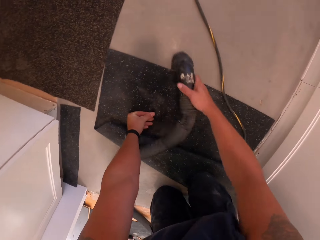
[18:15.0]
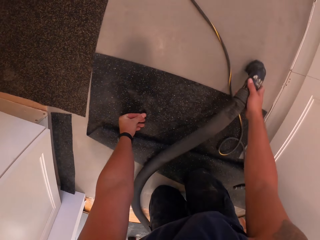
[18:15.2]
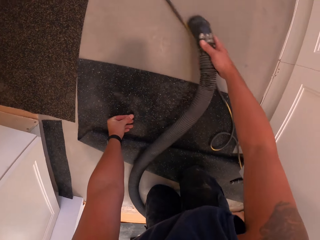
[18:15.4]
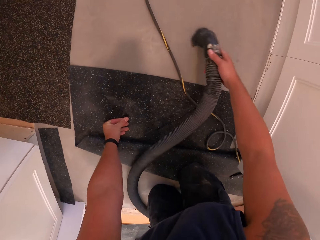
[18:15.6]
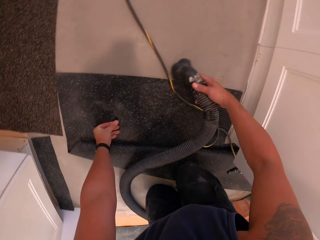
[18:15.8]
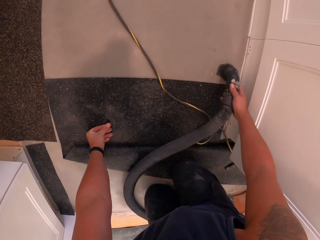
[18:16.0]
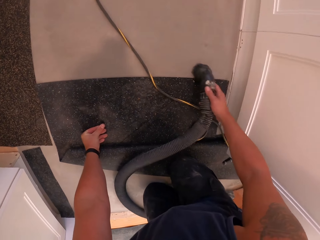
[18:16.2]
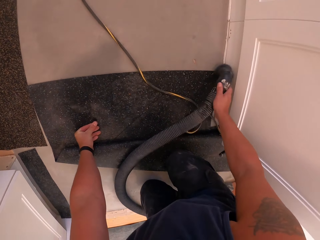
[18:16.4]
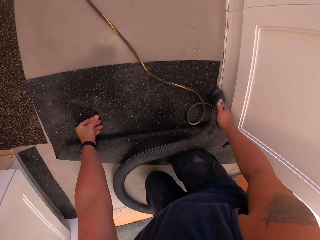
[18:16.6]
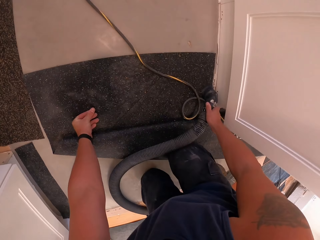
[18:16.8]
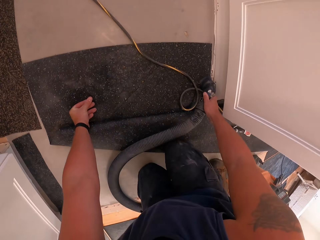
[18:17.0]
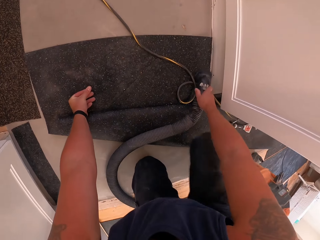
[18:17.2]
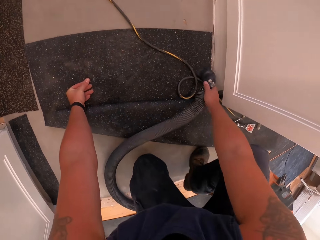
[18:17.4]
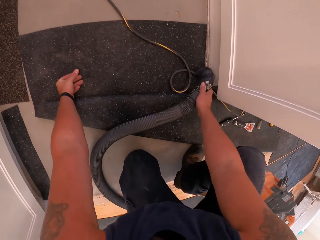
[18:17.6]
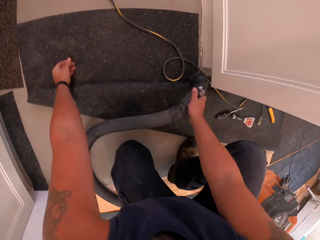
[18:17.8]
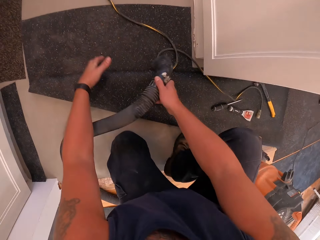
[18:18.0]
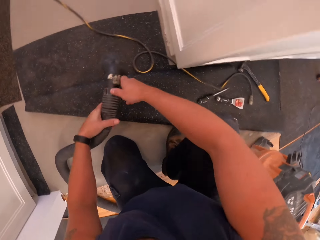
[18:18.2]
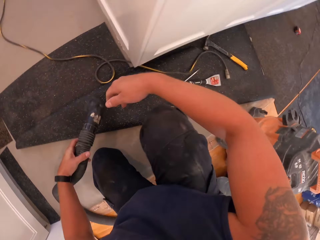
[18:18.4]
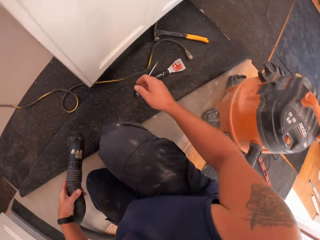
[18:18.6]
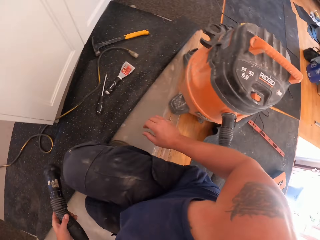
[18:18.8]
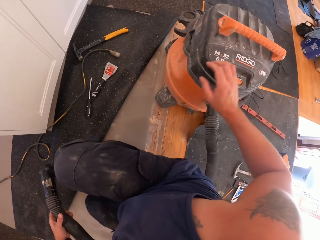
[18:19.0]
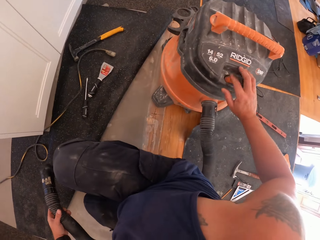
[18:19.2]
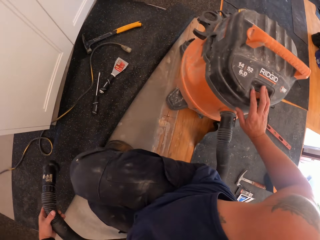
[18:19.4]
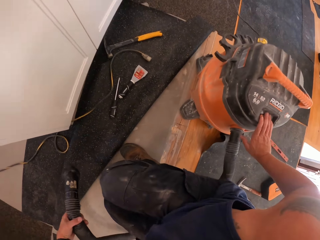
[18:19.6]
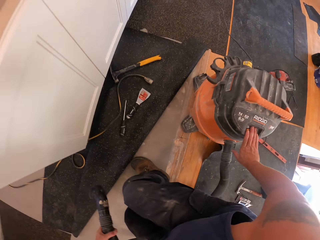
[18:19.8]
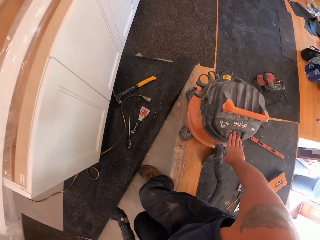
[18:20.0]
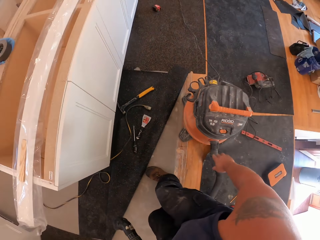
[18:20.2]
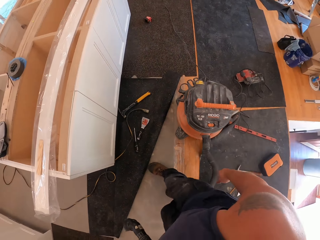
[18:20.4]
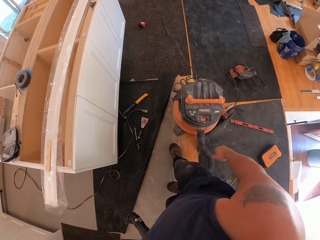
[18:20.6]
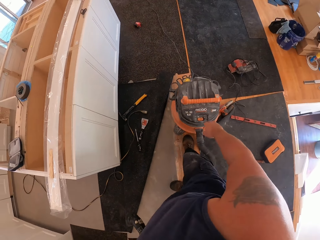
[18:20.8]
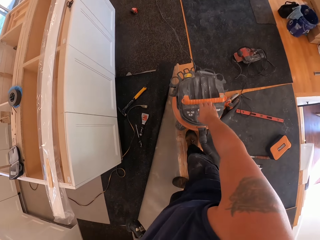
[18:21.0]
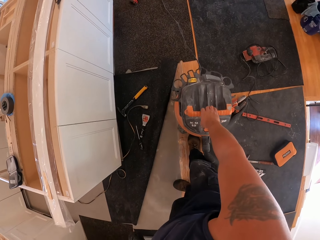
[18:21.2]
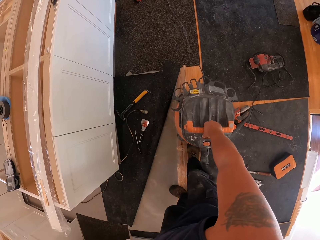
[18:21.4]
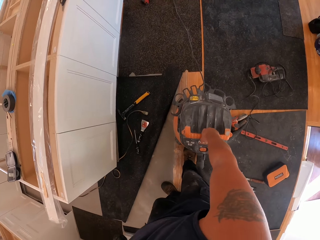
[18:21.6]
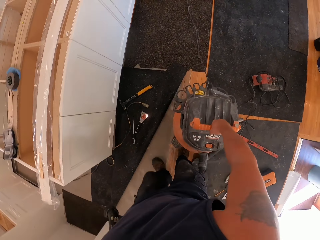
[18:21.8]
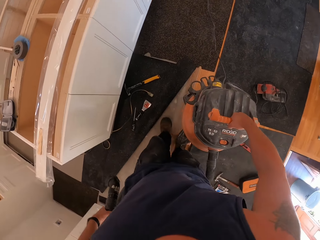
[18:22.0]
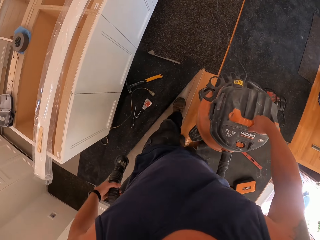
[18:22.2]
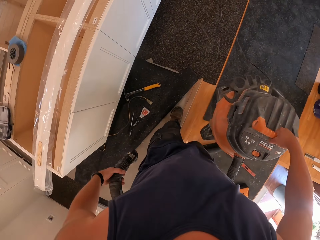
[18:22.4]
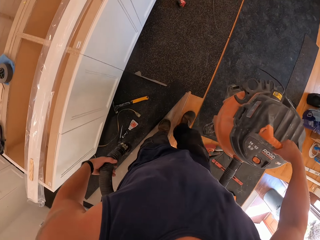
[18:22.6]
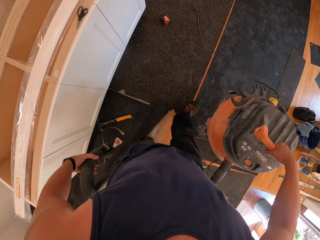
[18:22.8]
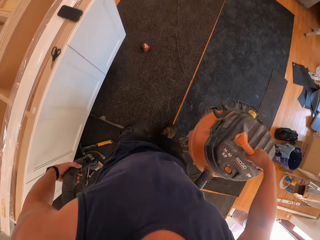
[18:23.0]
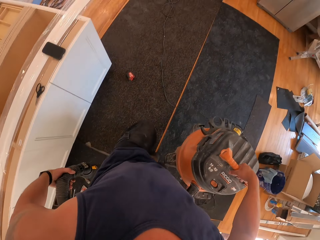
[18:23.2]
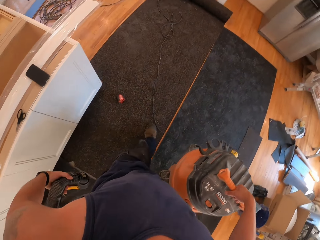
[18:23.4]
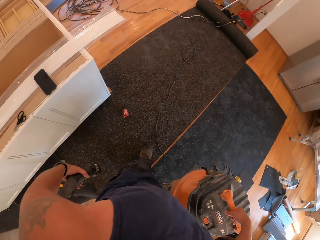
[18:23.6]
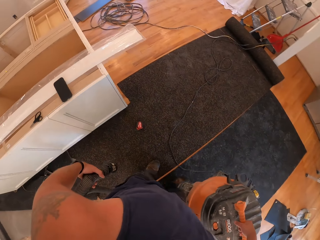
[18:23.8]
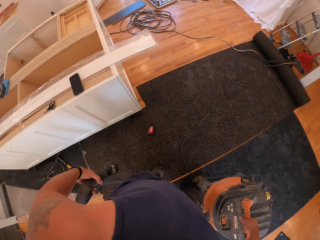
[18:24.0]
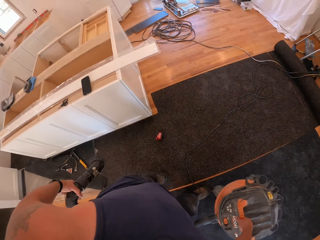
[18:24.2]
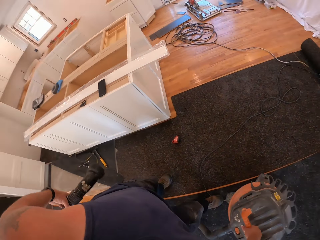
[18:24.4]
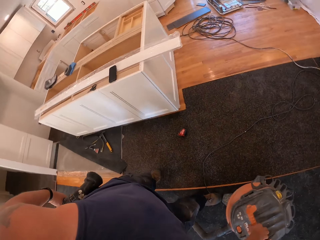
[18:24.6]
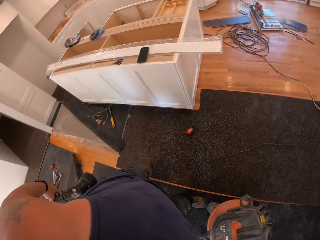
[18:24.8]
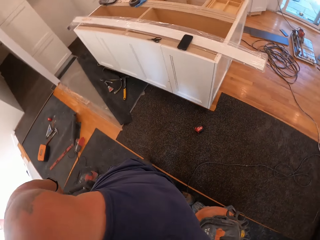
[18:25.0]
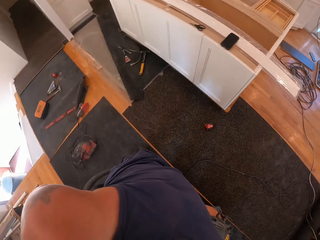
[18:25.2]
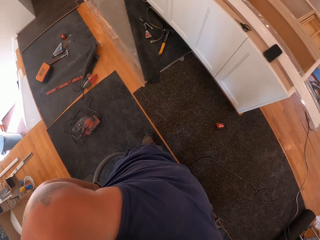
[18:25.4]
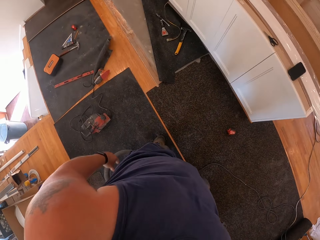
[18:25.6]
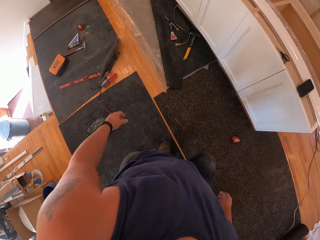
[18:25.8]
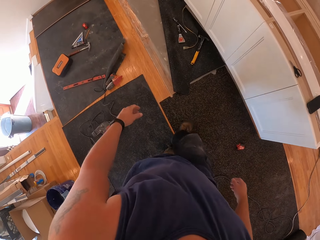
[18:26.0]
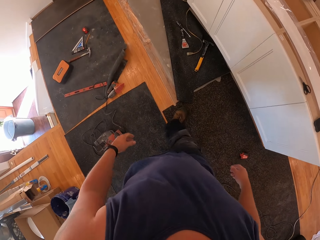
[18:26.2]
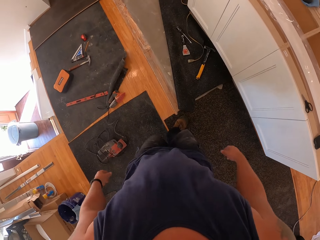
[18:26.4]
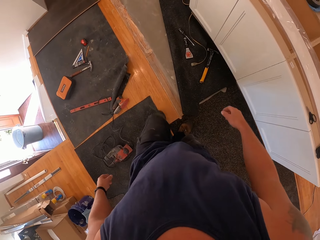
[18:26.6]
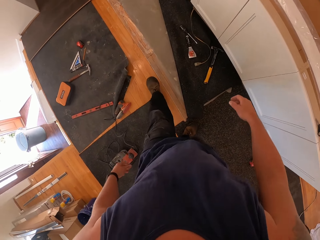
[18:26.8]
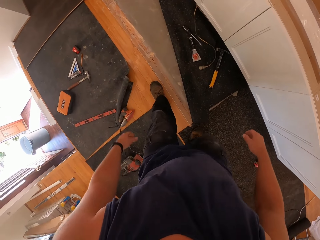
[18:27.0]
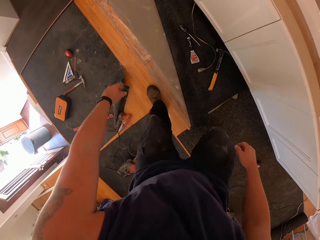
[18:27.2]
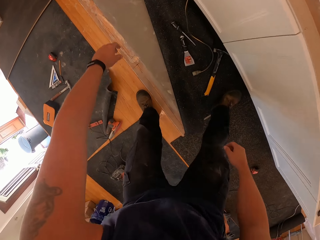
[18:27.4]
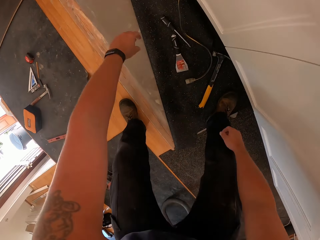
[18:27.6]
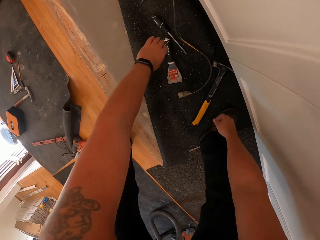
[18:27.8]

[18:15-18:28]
The camera wearer passes the vacuum cleaner nozzle to the left hand. They switch off the vacuum cleaner with the right hand. They stand up from the floor board. They pick up the vacuum cleaner from the floor board with the right hand. They walk around the room. They drop the vacuum cleaner on the floor board. They walk around the room.

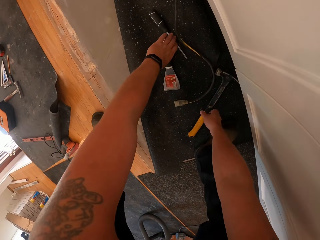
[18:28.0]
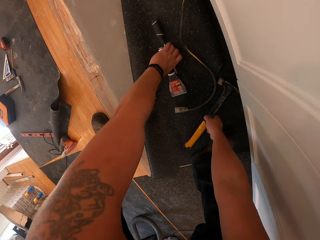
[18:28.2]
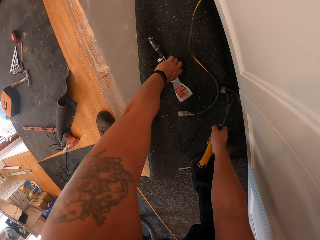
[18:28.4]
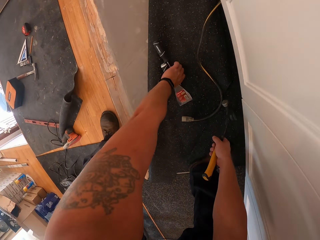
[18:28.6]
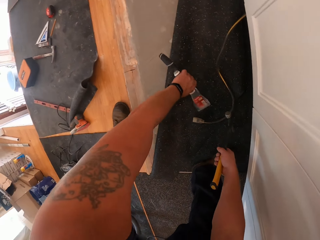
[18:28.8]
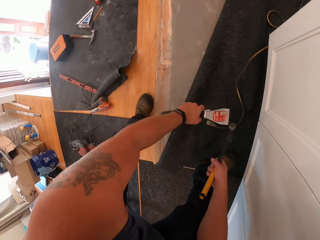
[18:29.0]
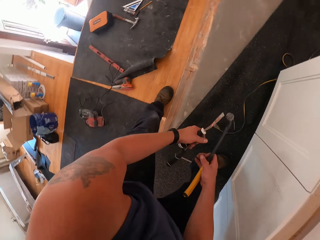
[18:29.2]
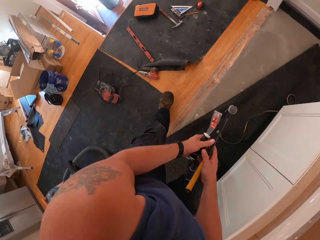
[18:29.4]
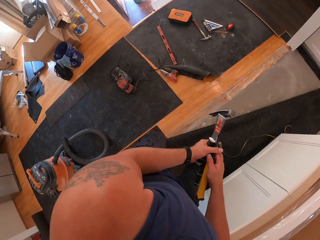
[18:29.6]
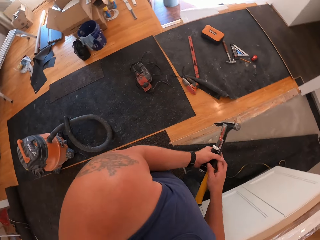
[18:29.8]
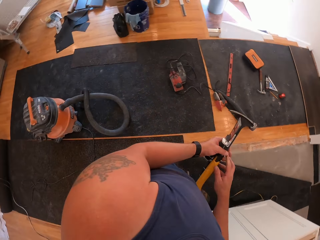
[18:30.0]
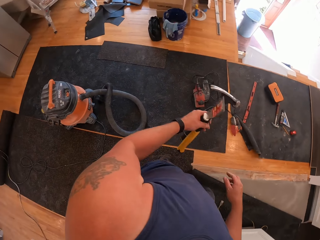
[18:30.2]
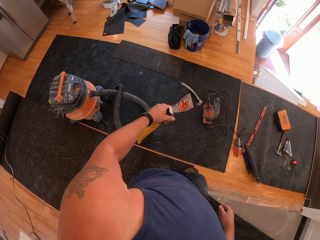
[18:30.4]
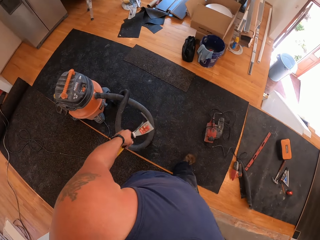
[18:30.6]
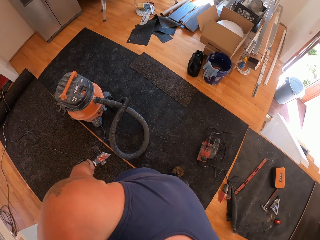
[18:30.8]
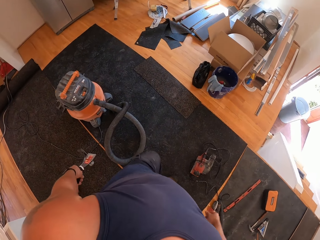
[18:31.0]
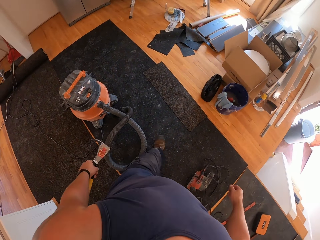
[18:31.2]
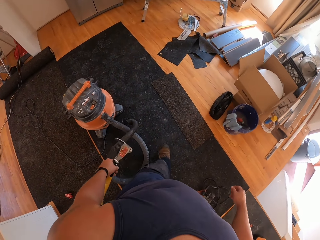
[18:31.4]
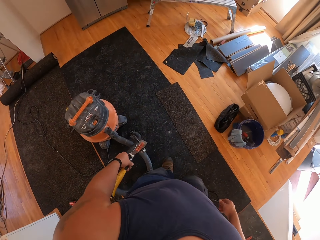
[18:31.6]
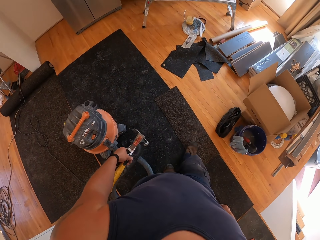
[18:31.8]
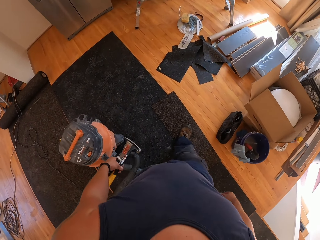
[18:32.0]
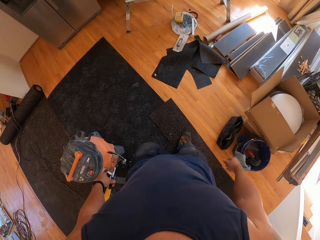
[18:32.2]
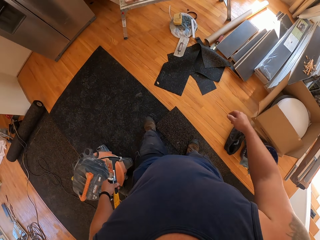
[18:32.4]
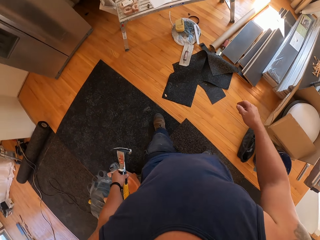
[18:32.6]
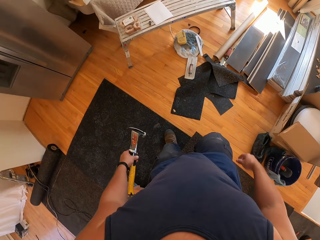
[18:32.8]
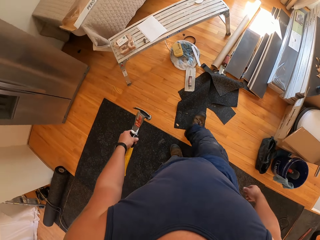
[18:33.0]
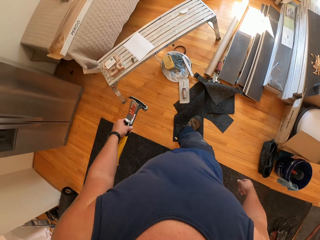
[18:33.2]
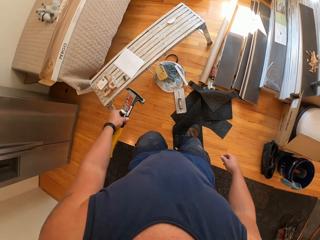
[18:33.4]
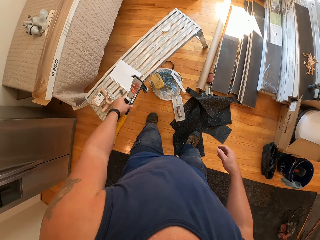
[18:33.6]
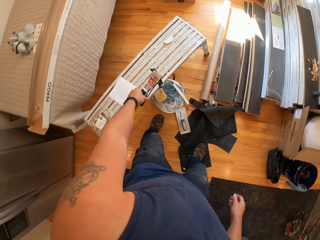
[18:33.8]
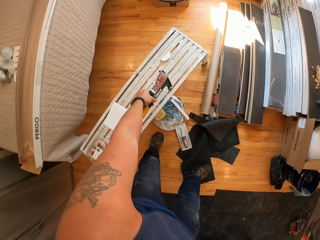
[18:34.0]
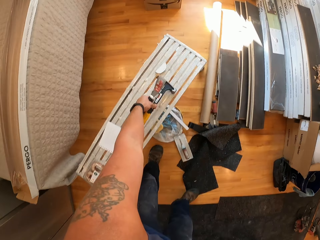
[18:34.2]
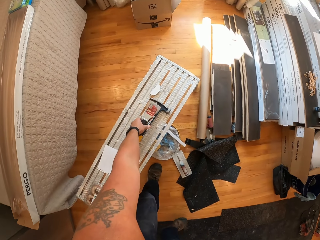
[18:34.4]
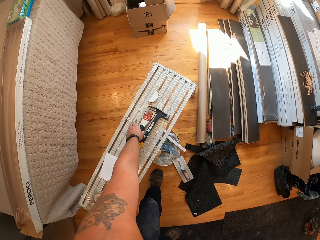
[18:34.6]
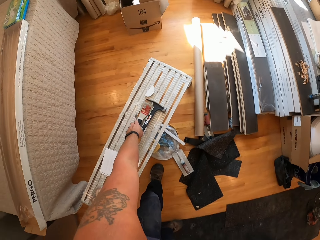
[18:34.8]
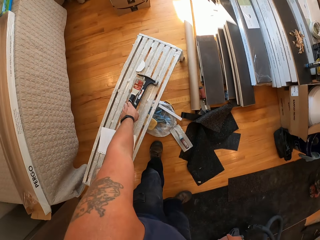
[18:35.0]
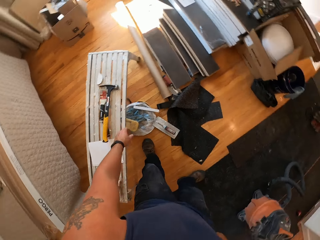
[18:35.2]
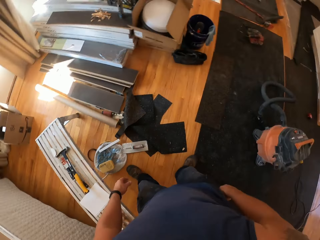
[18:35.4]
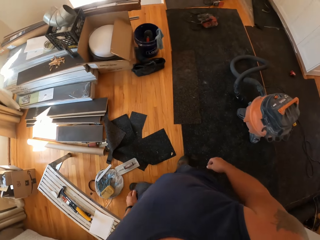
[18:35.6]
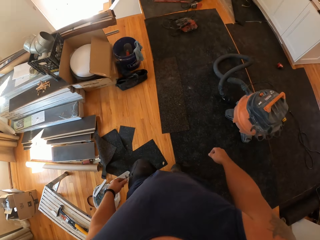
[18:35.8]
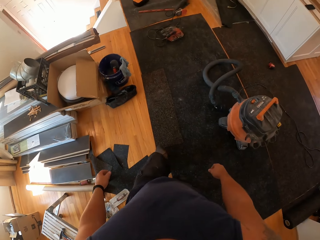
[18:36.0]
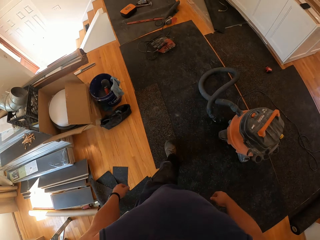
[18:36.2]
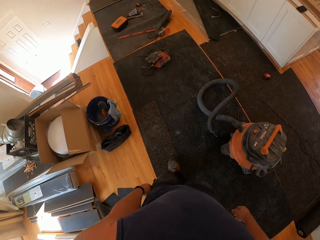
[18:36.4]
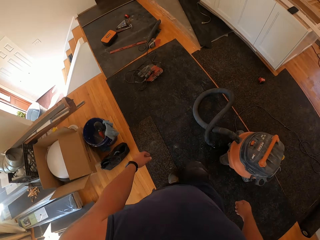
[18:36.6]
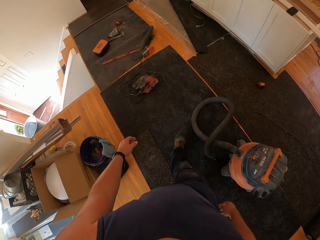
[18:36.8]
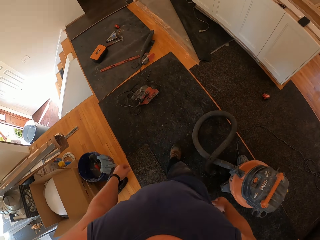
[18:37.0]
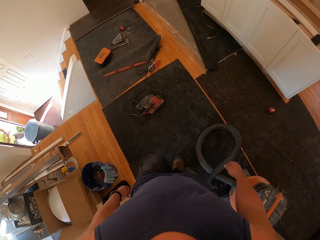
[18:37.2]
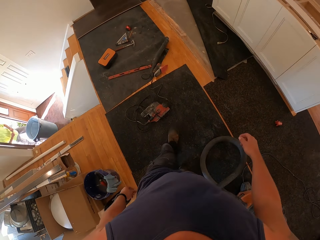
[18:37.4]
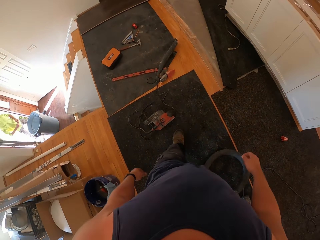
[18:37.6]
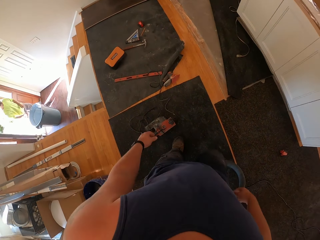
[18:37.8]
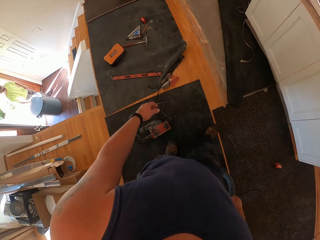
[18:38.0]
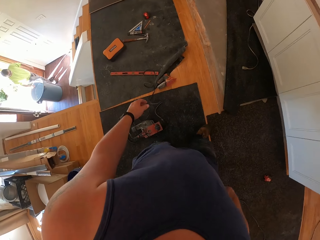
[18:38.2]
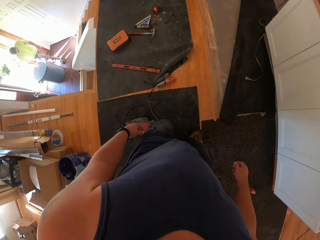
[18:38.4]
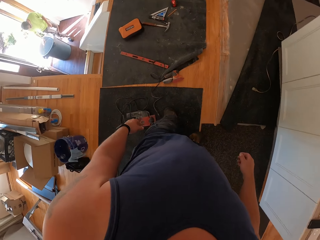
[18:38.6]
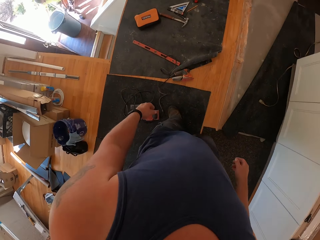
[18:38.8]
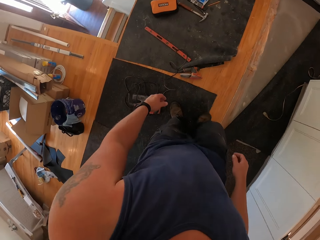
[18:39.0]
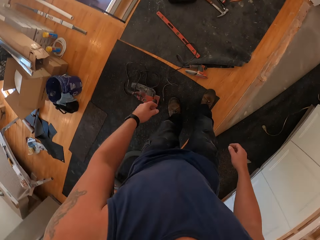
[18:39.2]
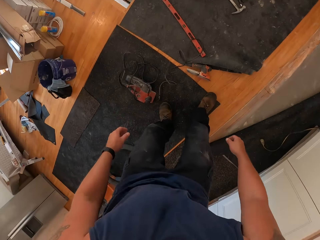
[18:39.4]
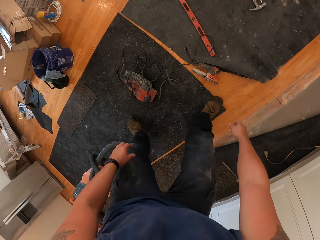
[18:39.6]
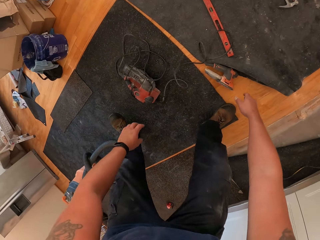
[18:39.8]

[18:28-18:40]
The camera wearer picks up a hammer from the floor board with the right hand. They pick up a scraper and screwdriver with the left hand. They pass the hammer to the left hand. They walk to a work bench. They drop the hammer and screwdriver and scraper on the work bench. They walk around the room.
